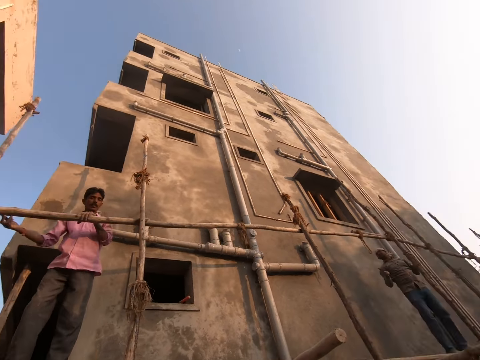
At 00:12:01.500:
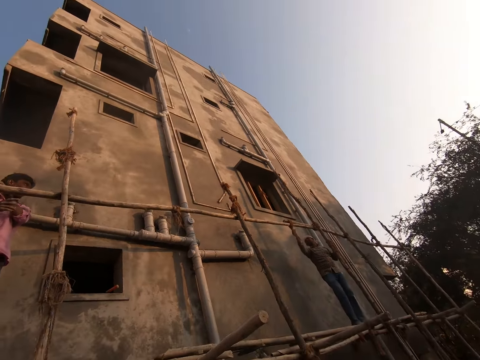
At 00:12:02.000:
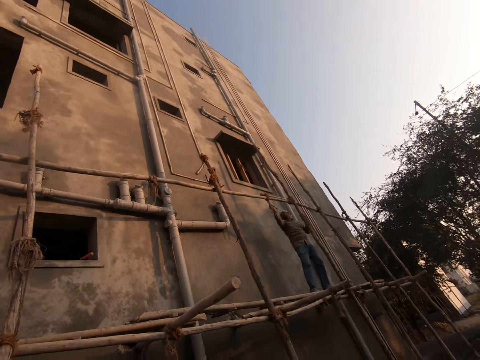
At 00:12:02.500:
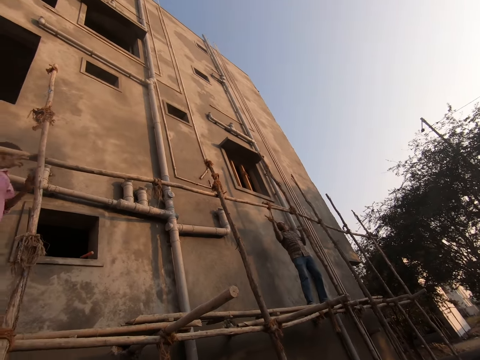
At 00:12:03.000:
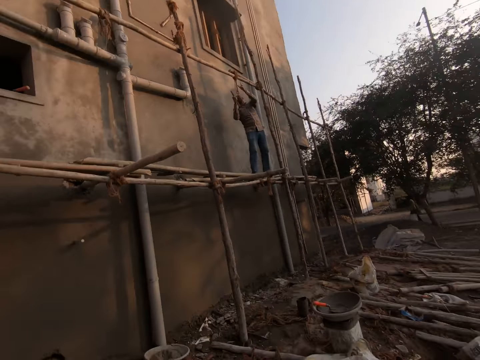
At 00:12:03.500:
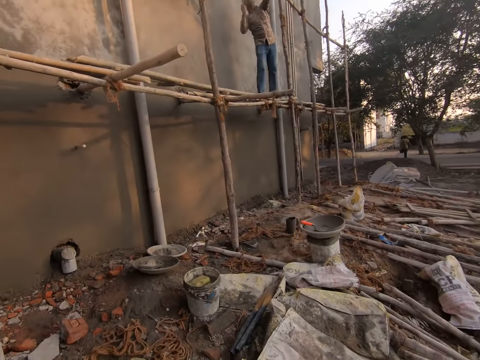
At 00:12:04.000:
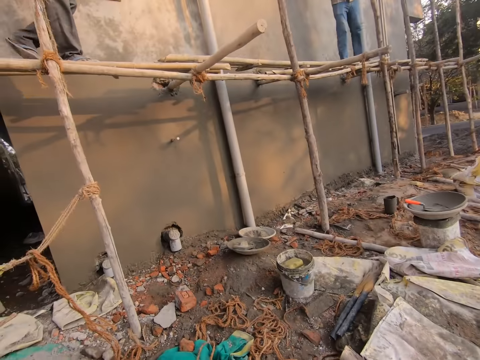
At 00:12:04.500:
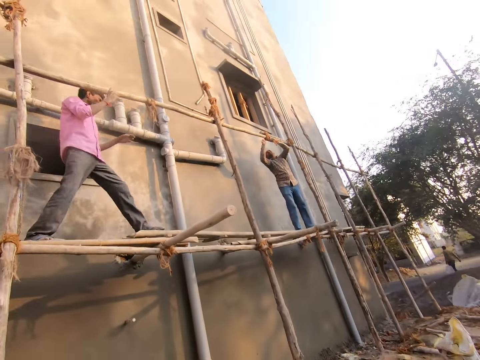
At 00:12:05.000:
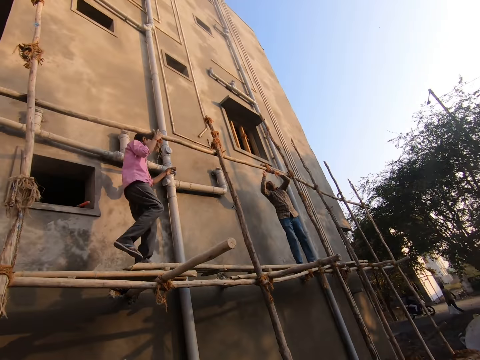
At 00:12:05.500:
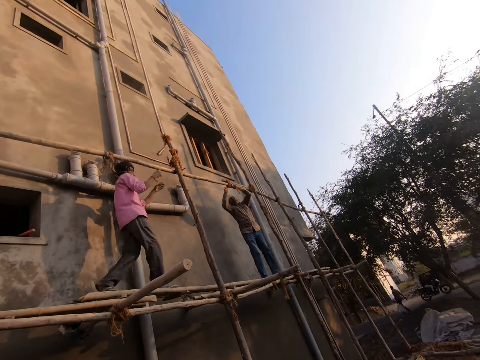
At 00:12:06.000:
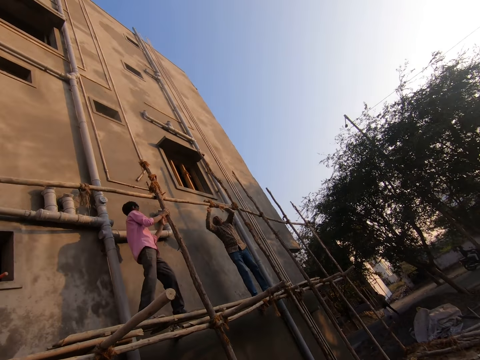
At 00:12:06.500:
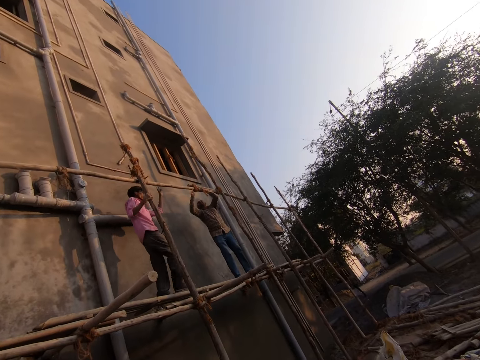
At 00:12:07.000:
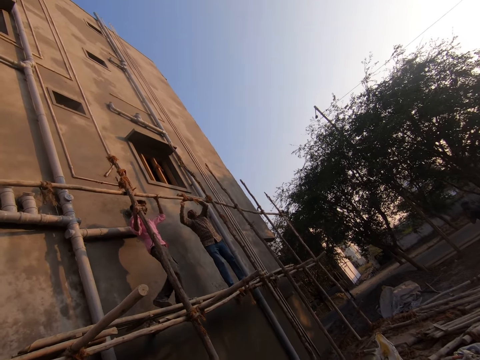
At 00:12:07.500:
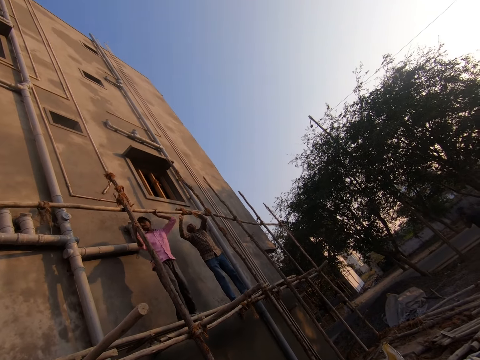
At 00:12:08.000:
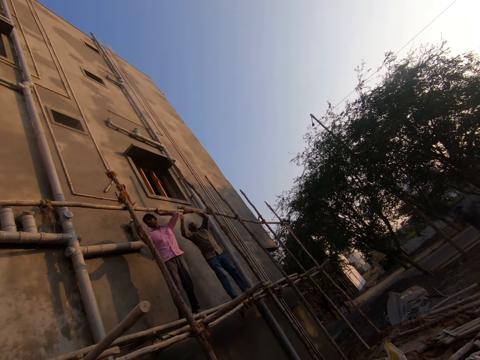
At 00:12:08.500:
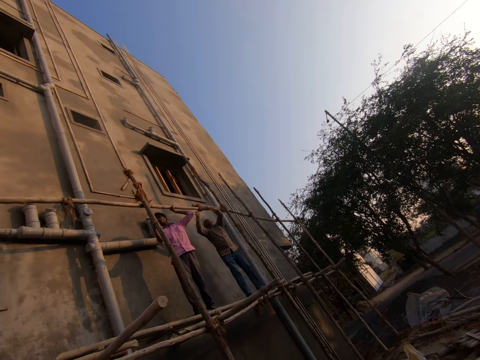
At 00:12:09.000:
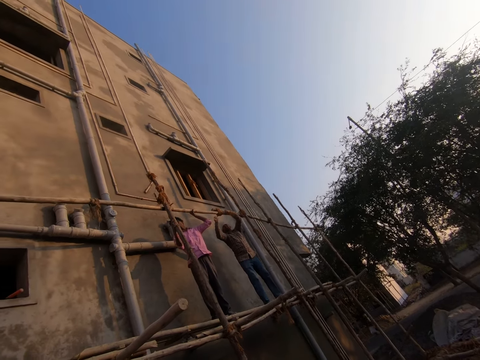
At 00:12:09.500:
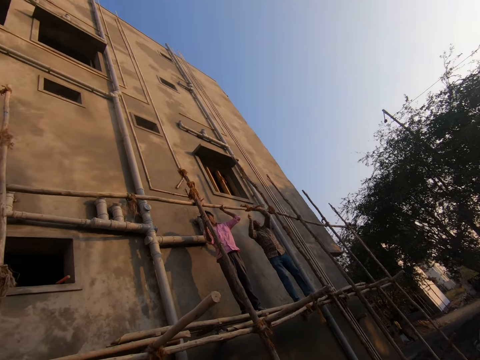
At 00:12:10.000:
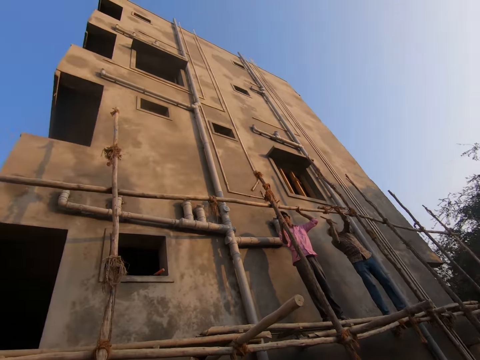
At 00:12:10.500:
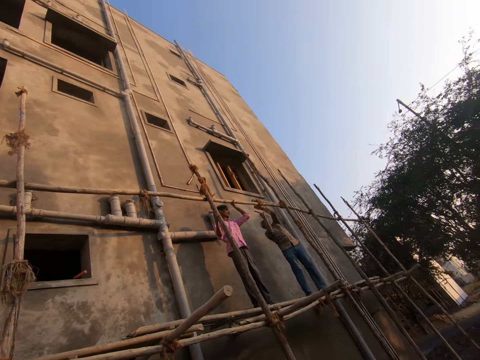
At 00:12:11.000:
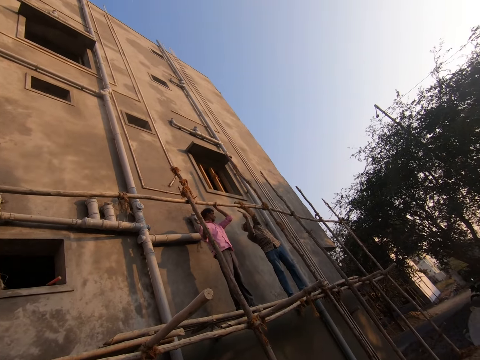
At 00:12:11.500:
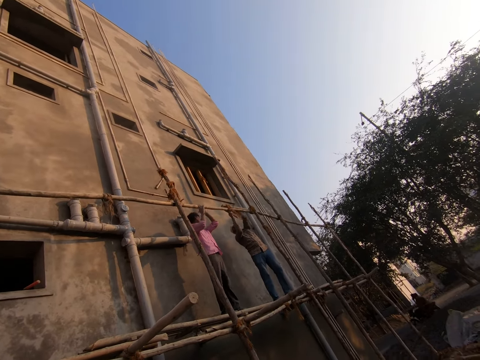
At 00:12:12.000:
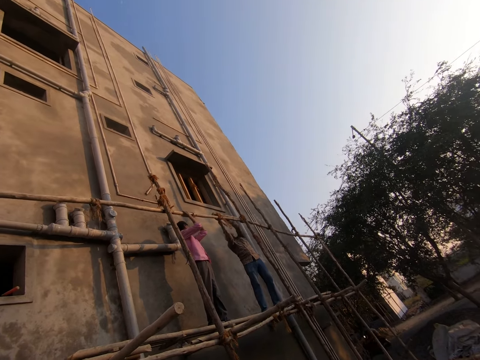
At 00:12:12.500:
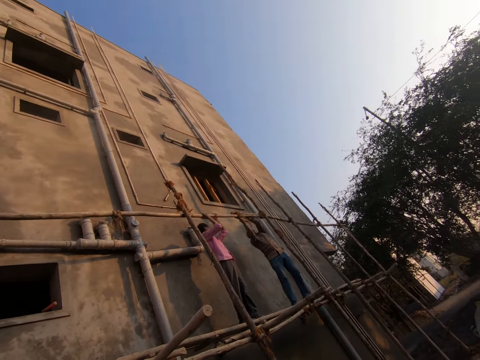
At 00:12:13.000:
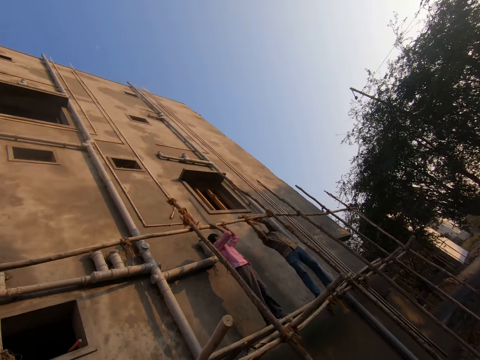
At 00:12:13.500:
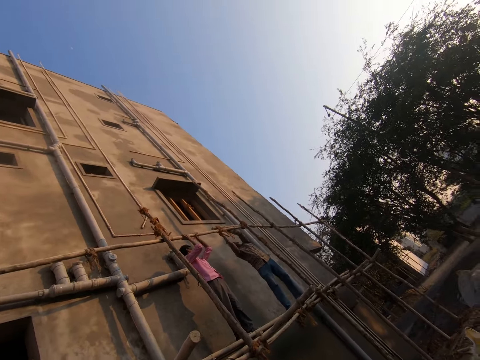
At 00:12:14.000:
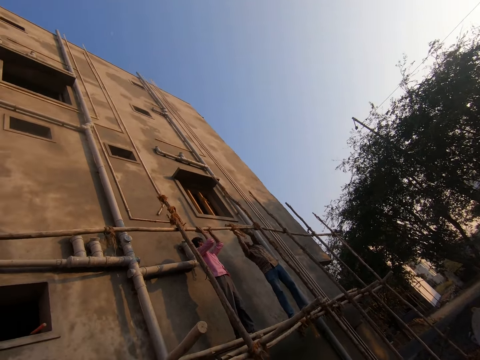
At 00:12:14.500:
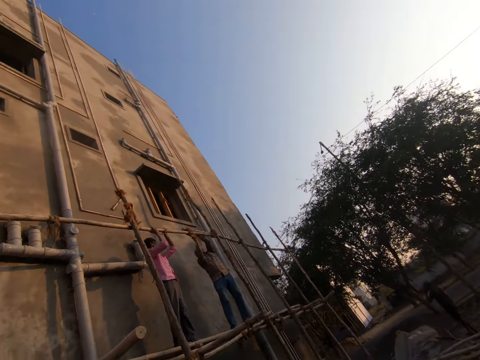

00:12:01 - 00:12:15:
The camera wearer looks on the ground. A man walks towards another man. The other man cuts a rope with a hacksaw blade.

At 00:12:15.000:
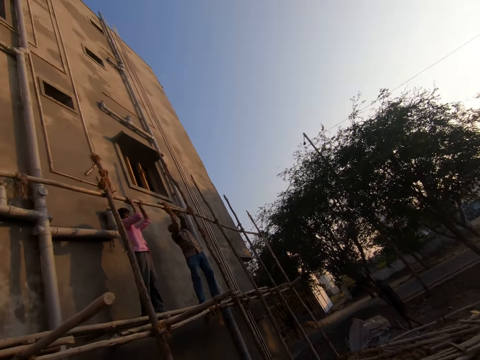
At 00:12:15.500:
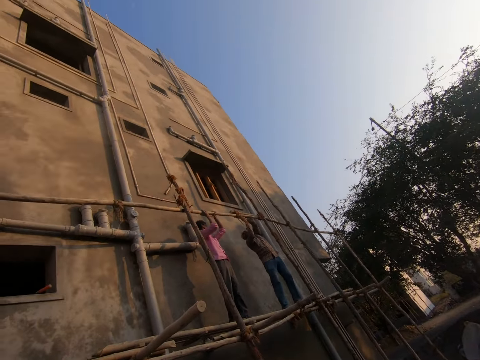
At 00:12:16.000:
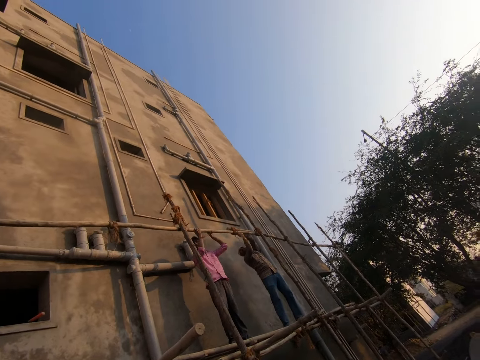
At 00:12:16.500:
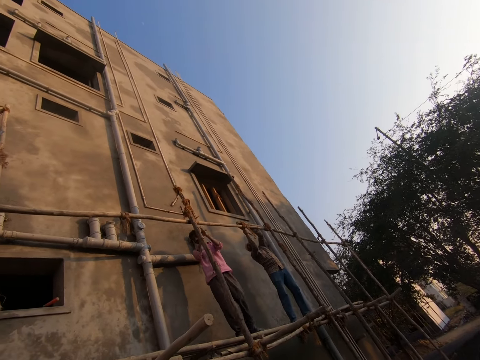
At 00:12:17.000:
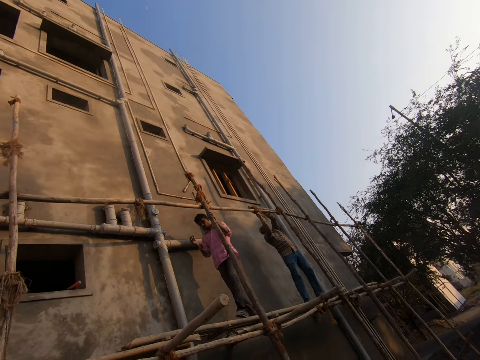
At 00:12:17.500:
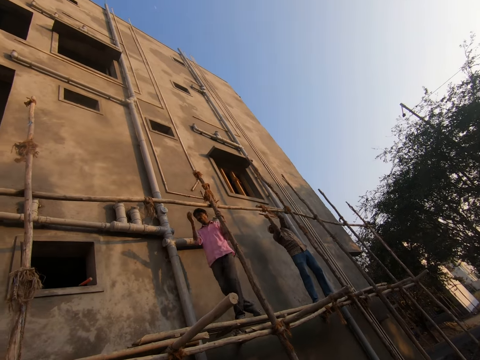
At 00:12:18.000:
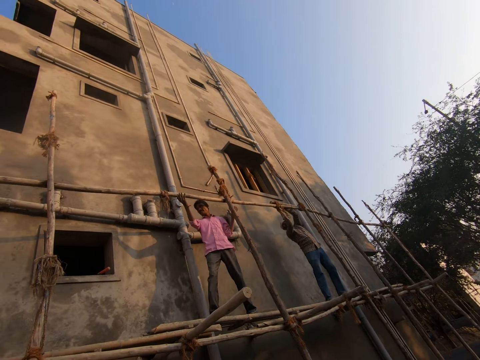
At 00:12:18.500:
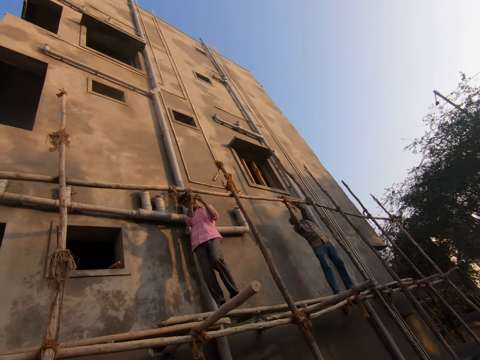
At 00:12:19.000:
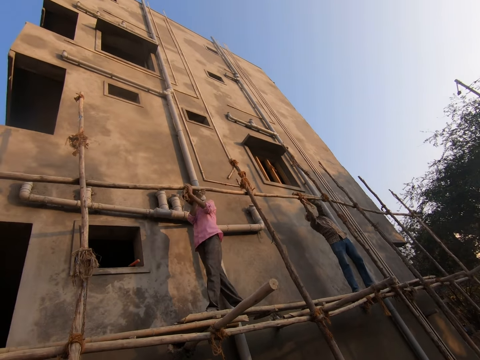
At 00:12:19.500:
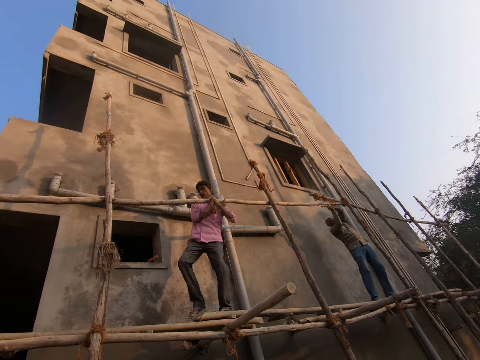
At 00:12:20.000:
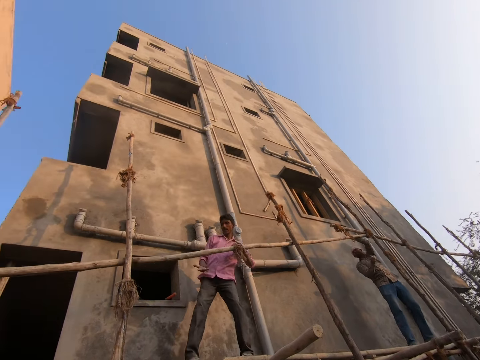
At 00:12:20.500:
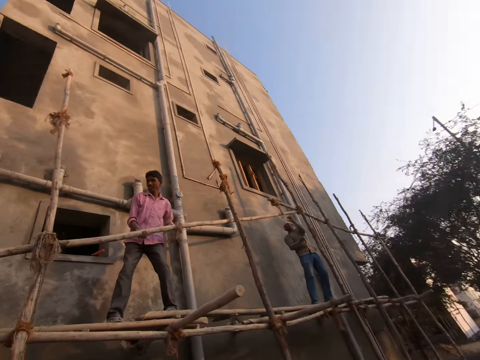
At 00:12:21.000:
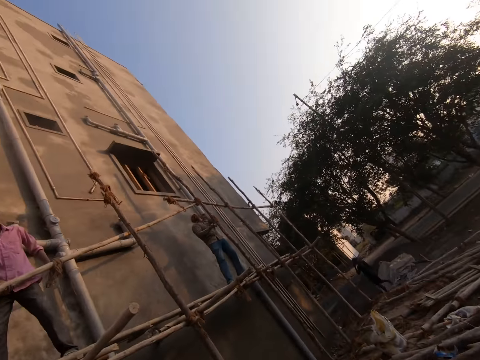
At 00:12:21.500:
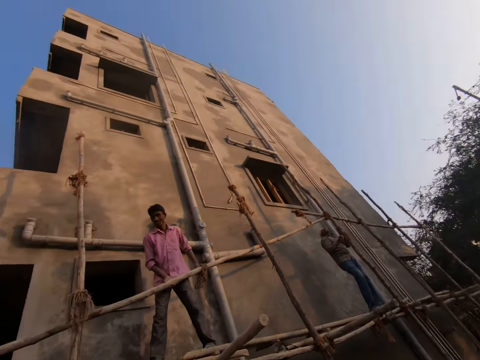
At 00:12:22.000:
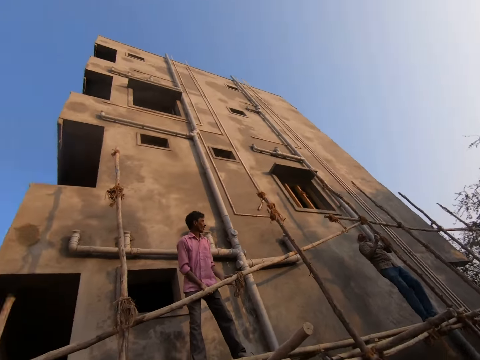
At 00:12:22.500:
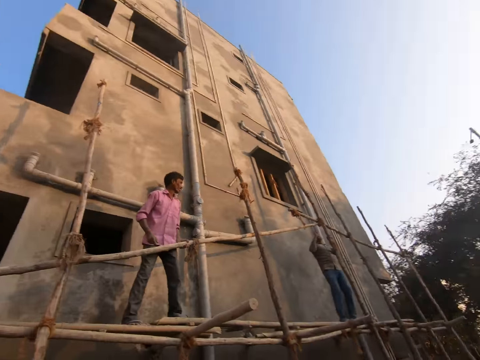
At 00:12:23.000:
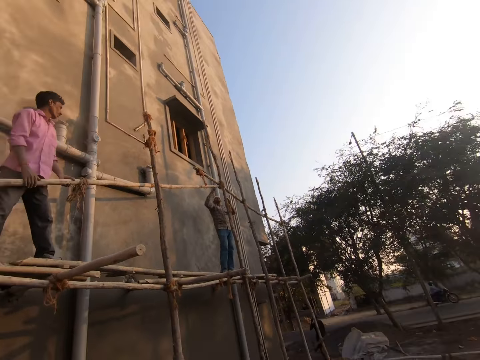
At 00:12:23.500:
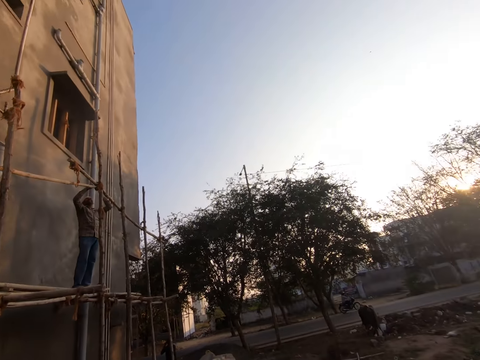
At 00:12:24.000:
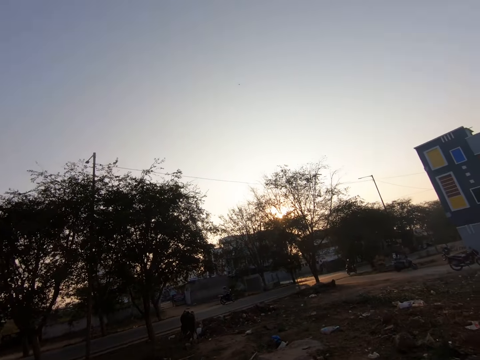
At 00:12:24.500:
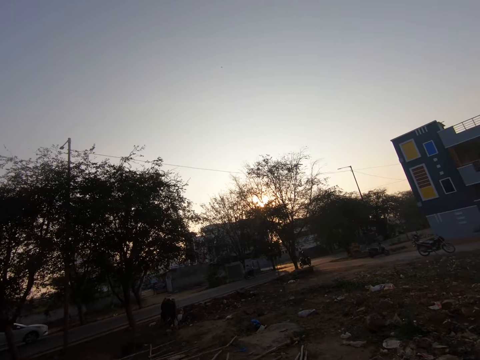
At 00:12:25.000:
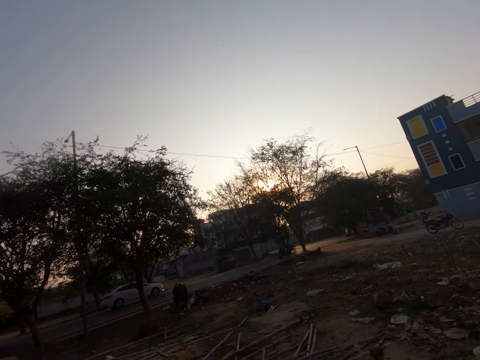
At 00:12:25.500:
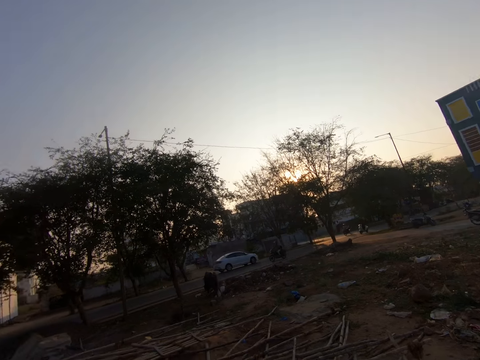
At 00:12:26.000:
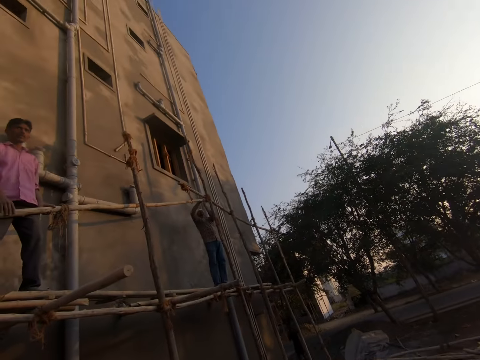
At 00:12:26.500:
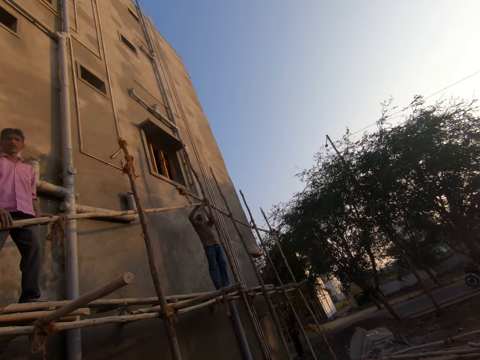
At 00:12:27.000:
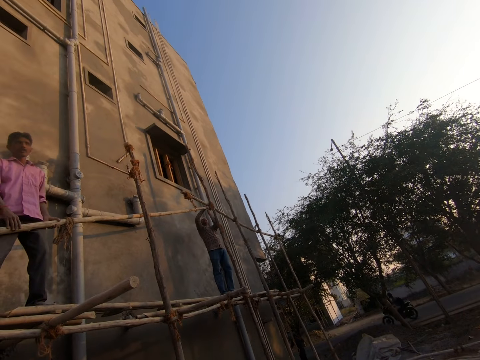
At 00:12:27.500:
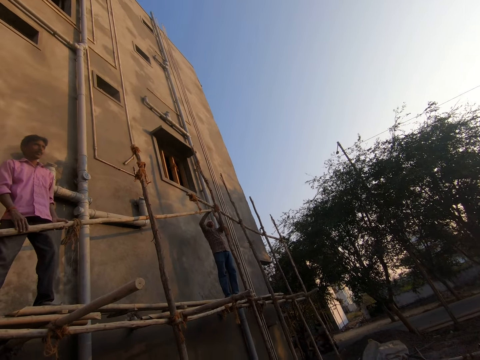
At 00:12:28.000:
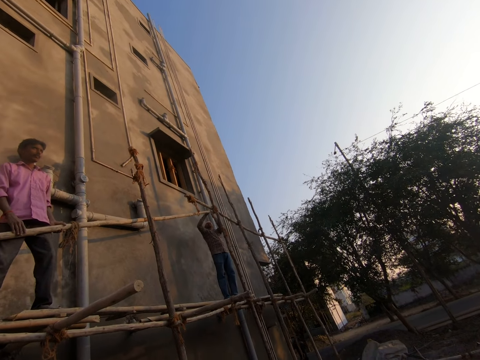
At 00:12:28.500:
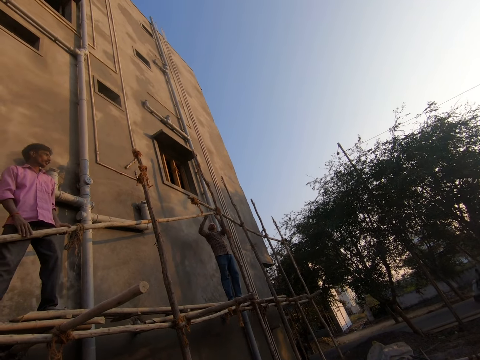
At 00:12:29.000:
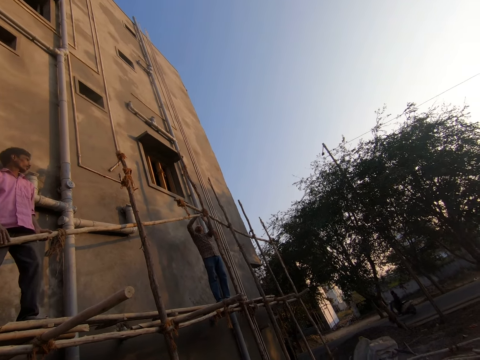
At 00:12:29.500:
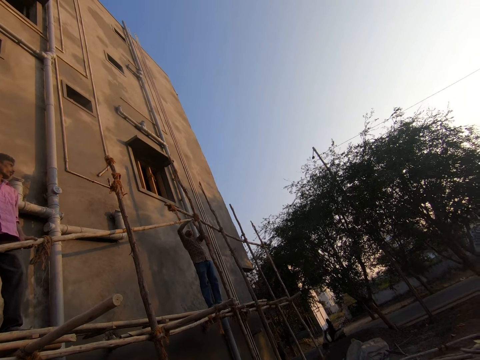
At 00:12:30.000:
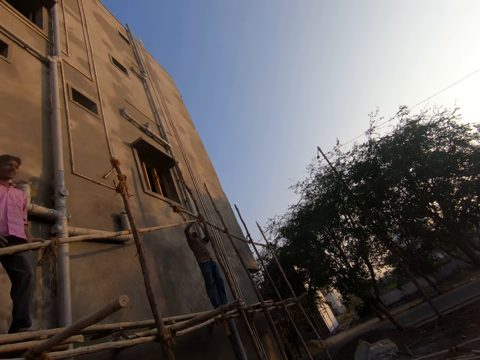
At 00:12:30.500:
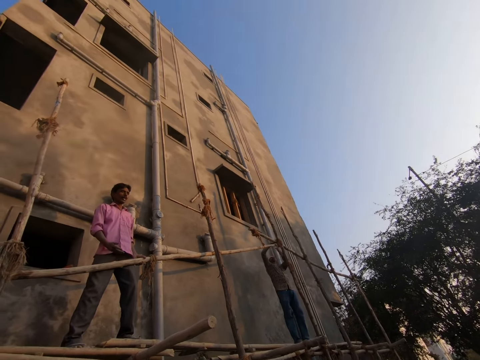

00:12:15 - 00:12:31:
A man walks away from another man. The first man holds wood with hands. The camera wearer looks at the road. They look around and look at a person and another person. The other man cuts a rope with a hacksaw blade.
